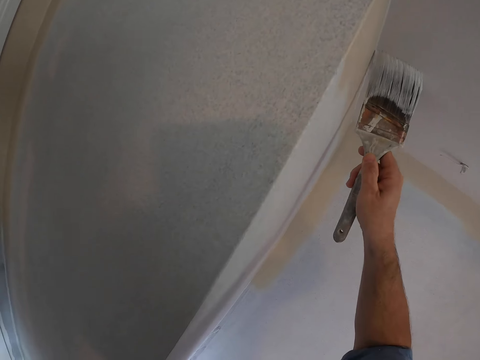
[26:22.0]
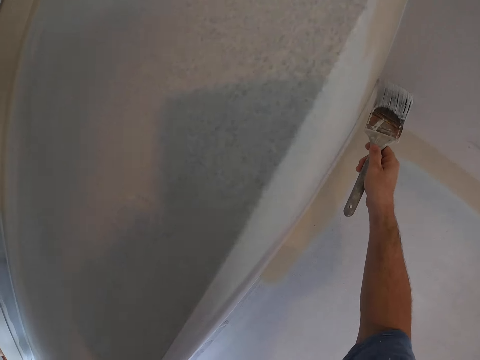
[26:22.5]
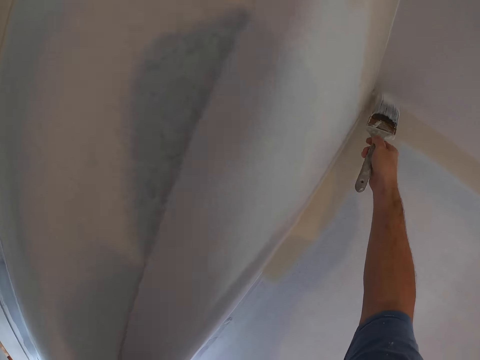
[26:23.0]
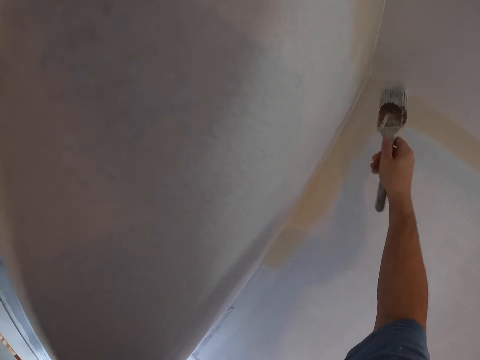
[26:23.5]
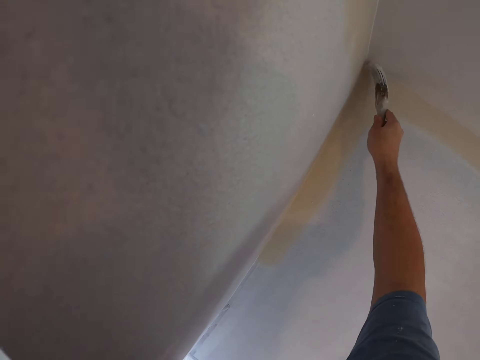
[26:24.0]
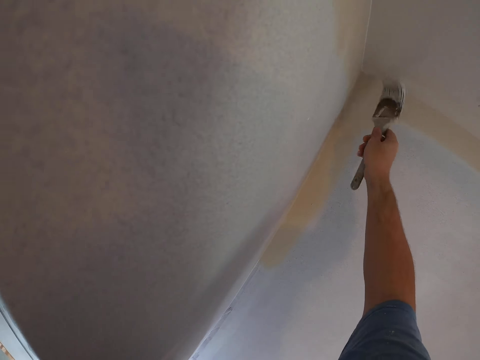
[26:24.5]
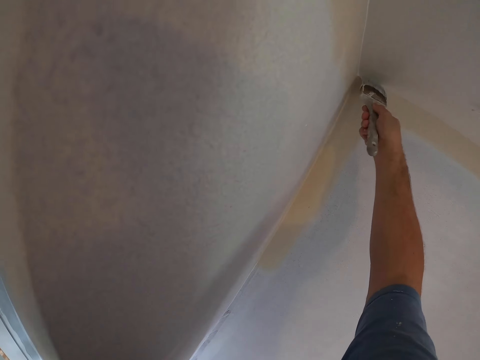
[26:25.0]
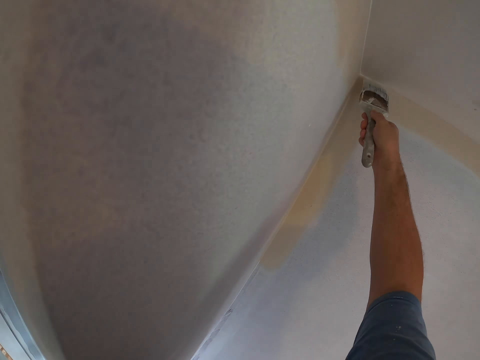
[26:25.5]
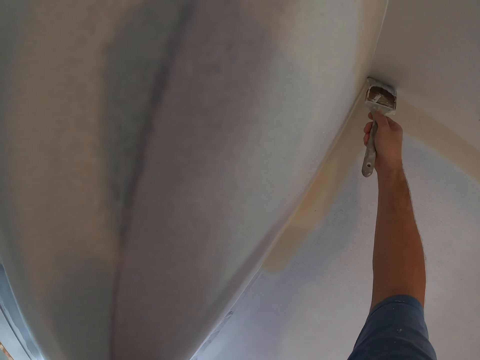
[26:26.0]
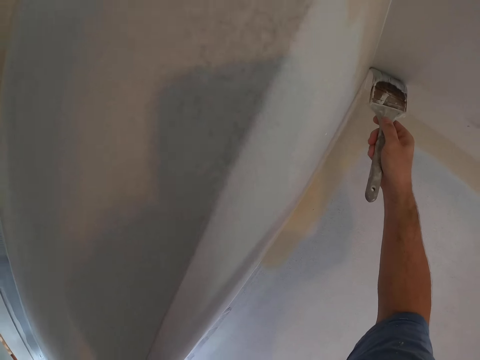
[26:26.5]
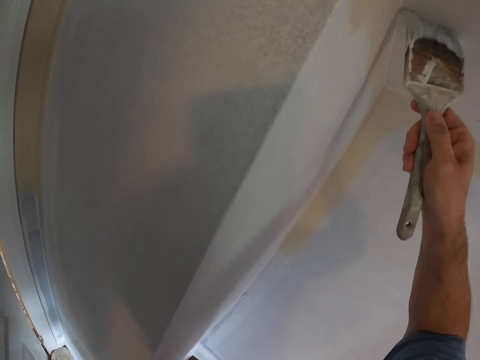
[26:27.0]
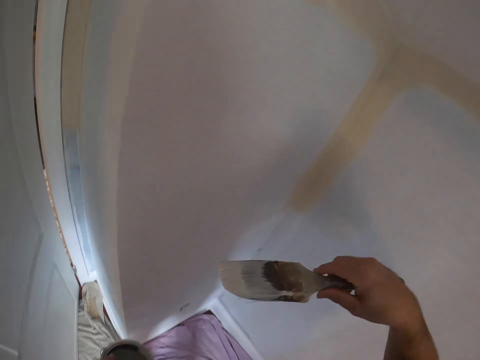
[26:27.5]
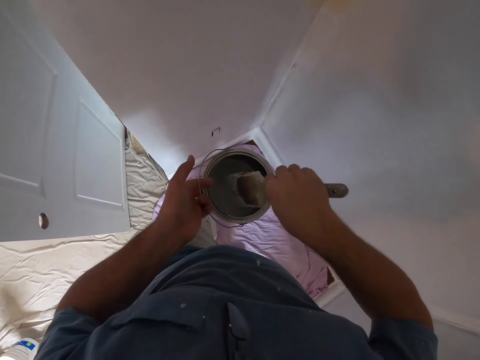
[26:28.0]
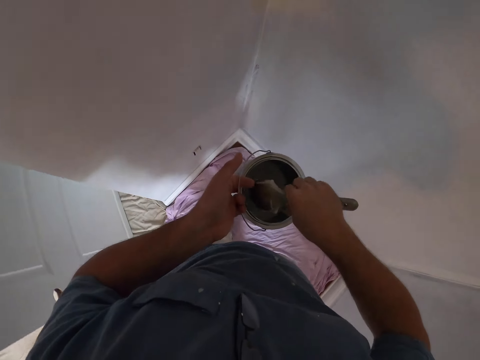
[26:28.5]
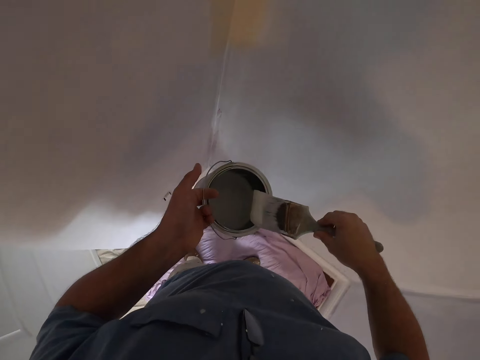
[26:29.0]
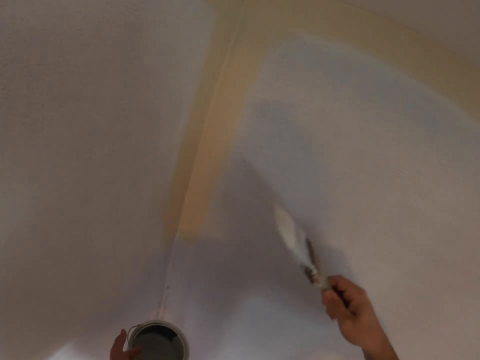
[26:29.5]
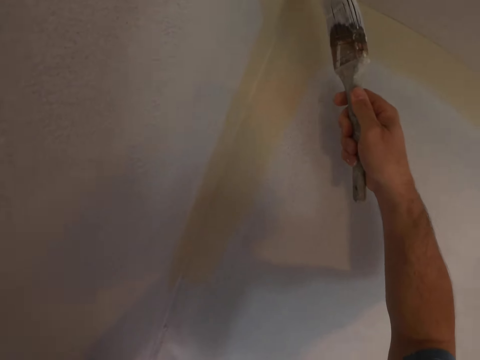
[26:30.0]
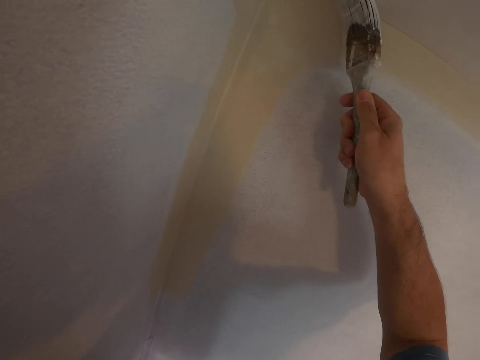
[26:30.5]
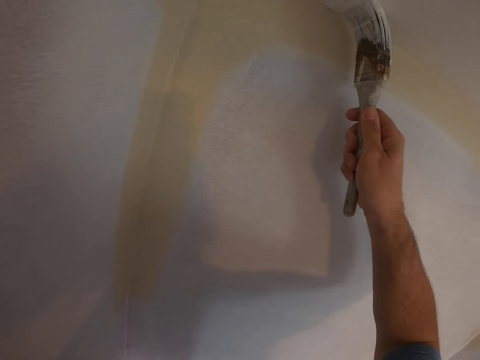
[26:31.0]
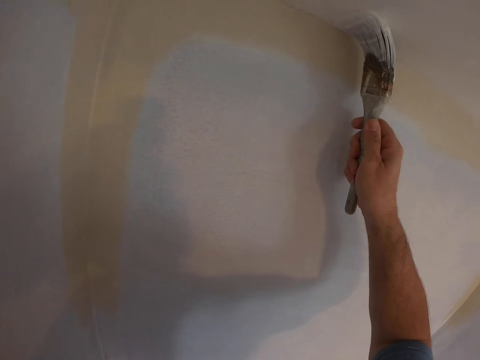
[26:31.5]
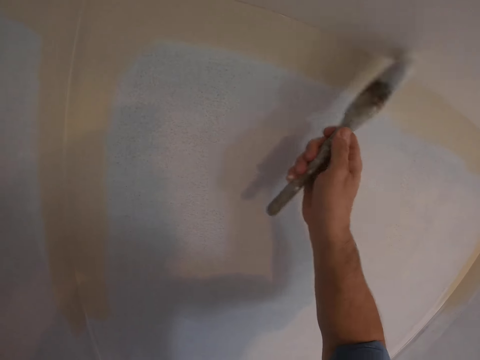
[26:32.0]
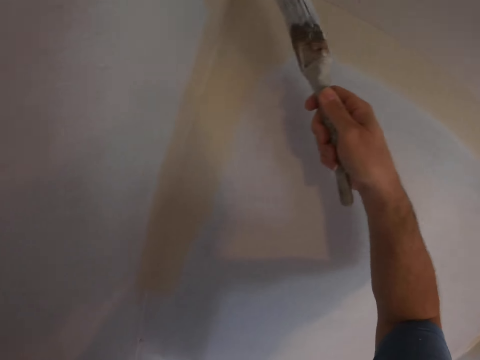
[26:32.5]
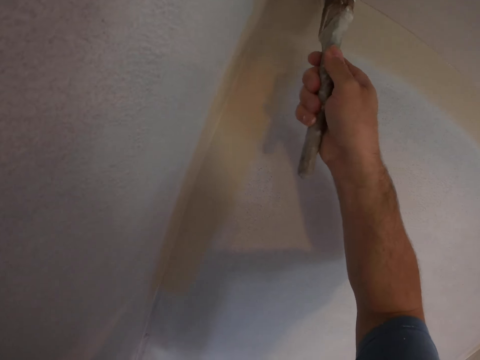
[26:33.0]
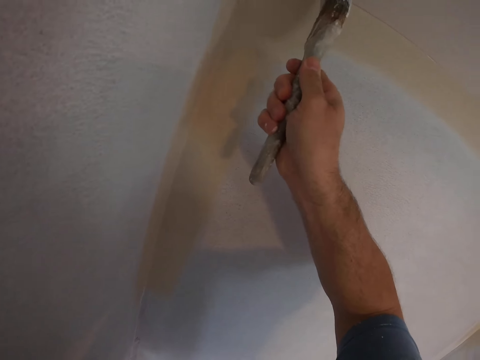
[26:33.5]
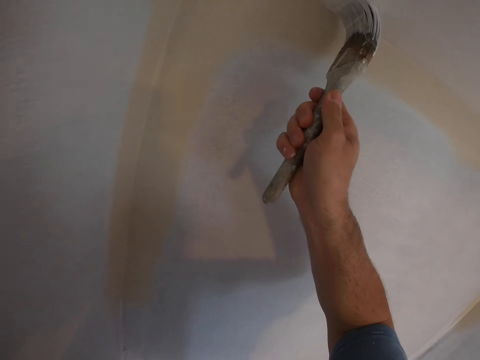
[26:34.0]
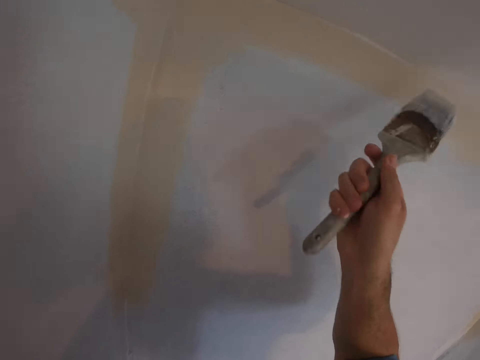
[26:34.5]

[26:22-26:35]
The camera wearer dips the brush in the paint. They rub the brush on the container. They paint the ceiling.

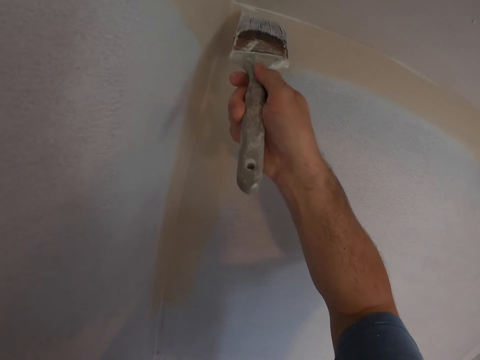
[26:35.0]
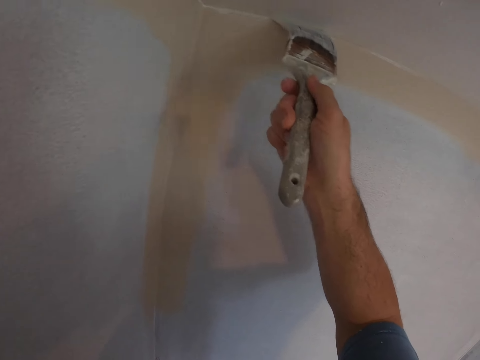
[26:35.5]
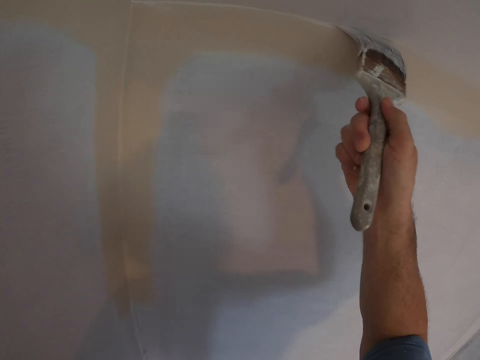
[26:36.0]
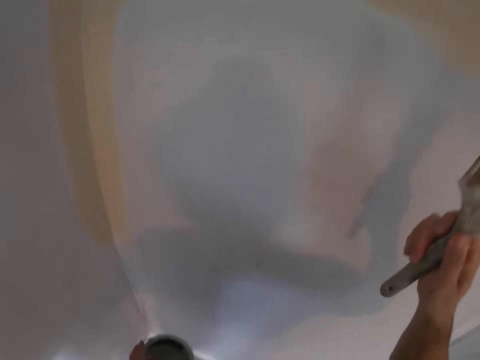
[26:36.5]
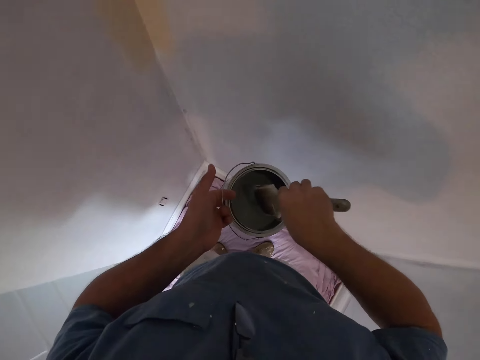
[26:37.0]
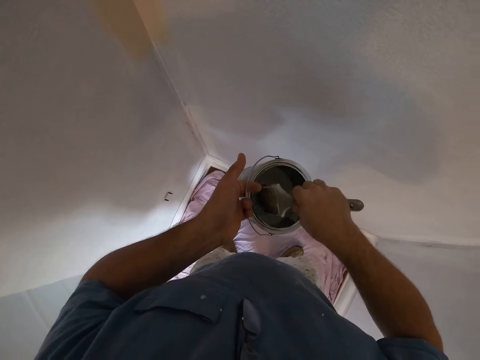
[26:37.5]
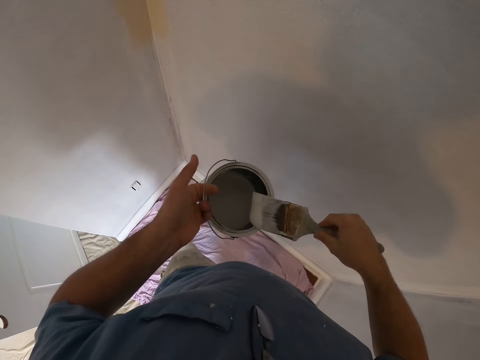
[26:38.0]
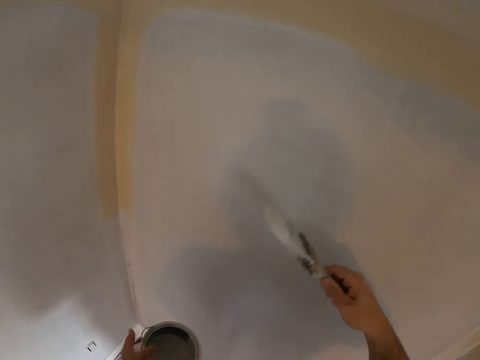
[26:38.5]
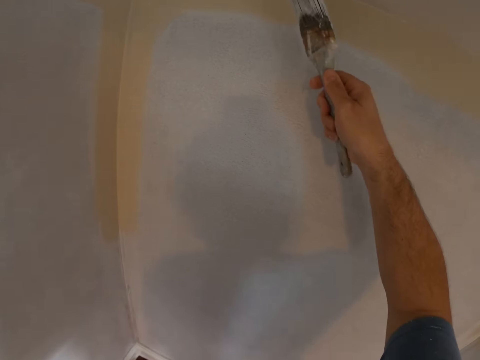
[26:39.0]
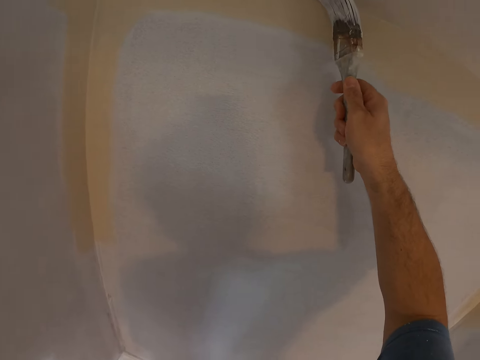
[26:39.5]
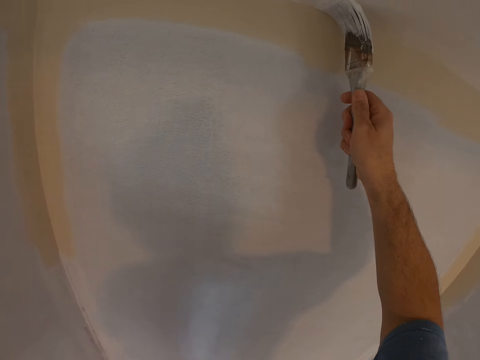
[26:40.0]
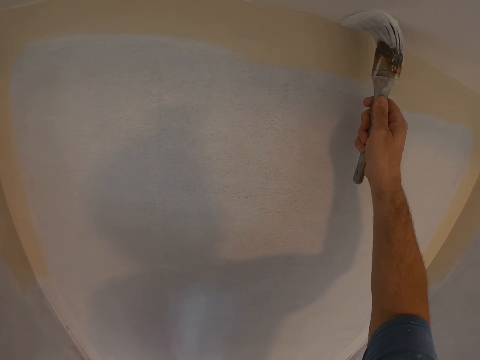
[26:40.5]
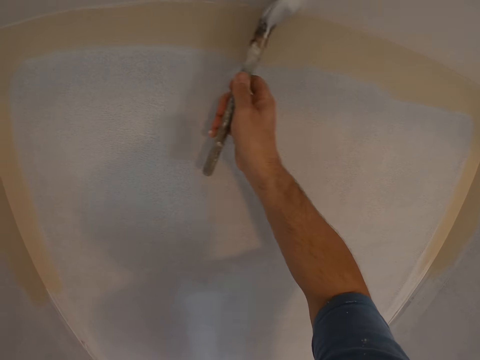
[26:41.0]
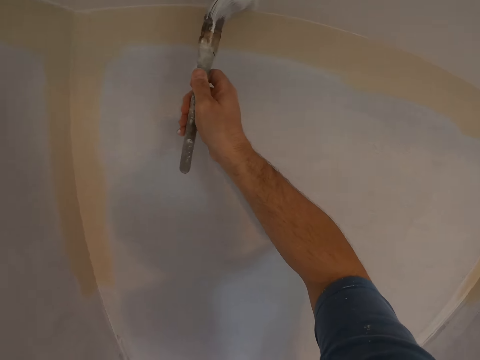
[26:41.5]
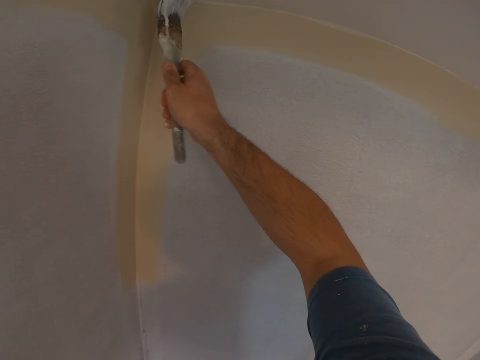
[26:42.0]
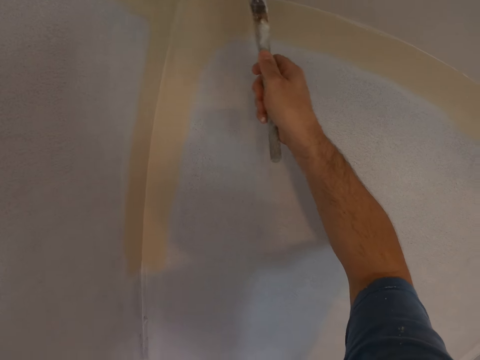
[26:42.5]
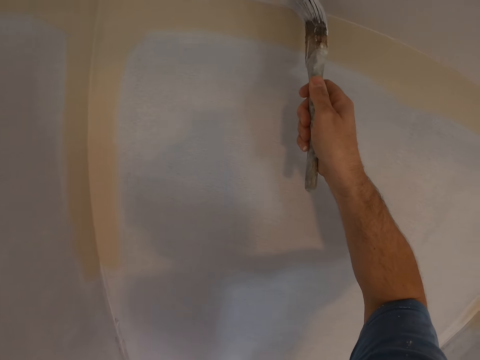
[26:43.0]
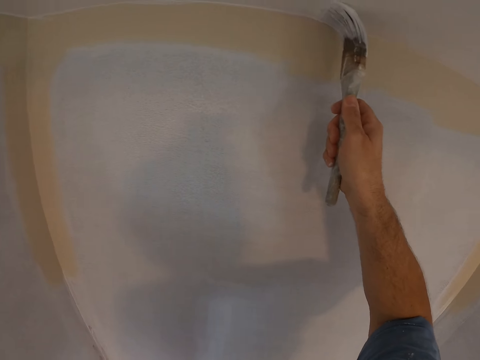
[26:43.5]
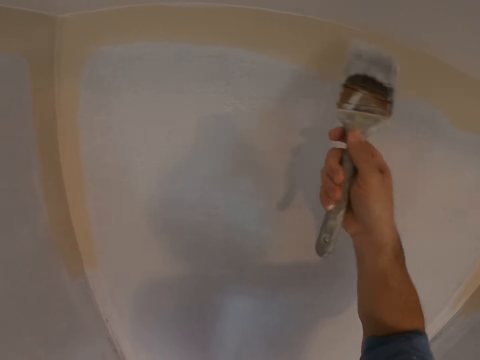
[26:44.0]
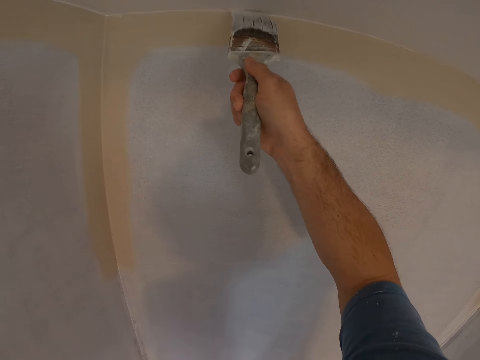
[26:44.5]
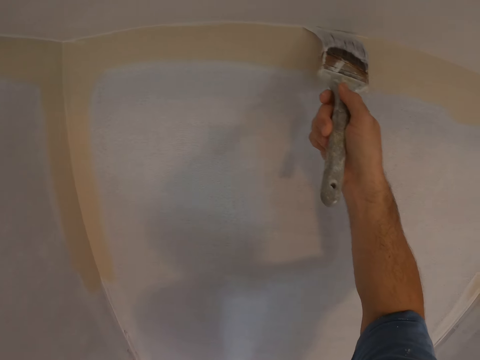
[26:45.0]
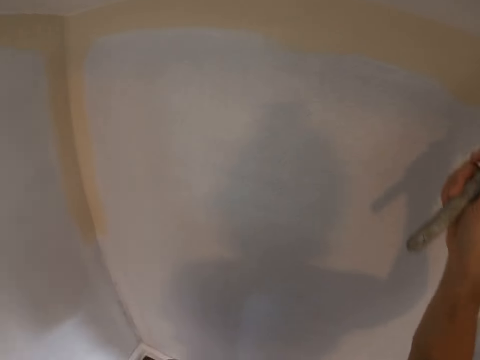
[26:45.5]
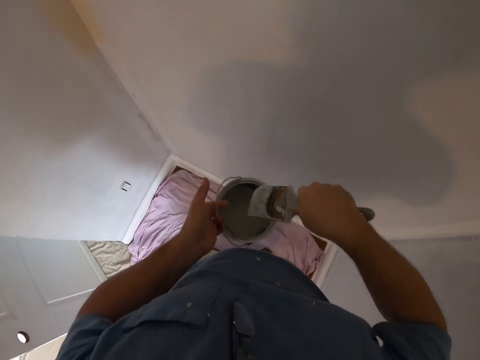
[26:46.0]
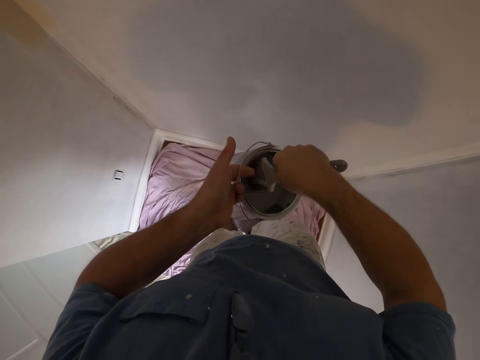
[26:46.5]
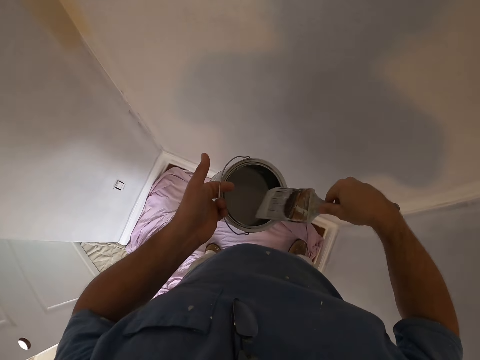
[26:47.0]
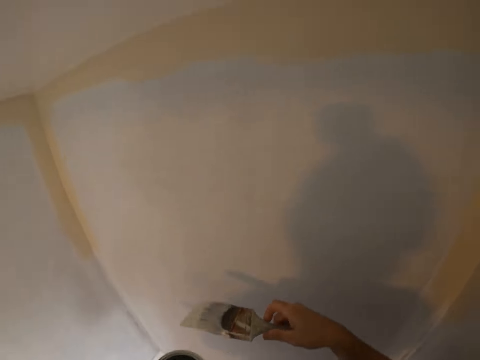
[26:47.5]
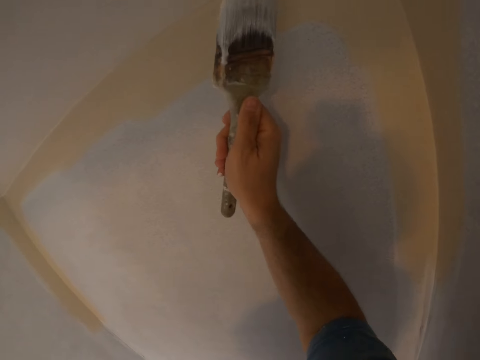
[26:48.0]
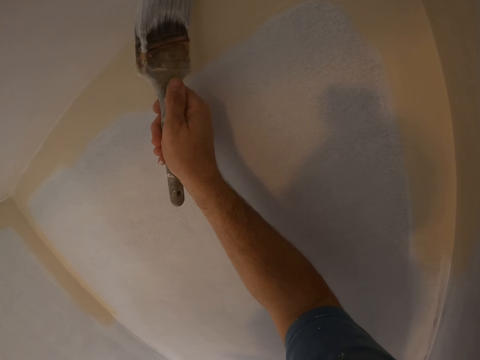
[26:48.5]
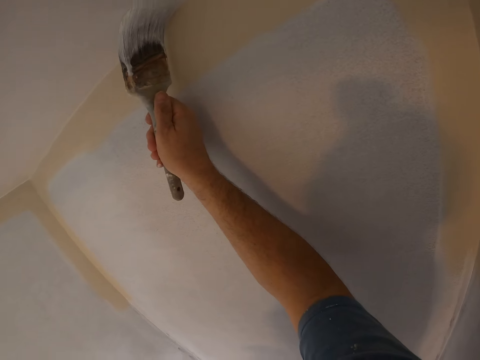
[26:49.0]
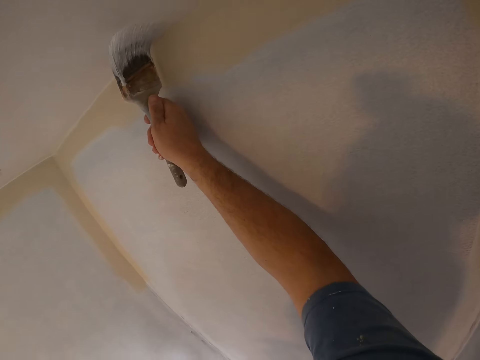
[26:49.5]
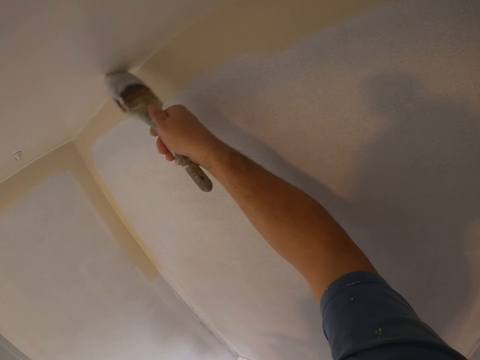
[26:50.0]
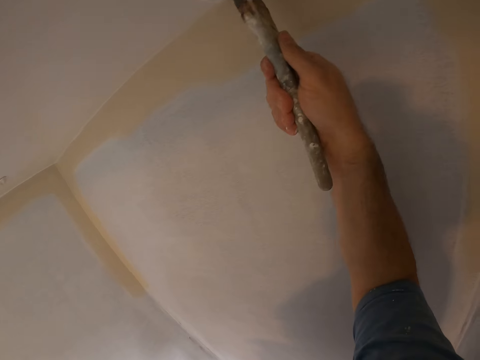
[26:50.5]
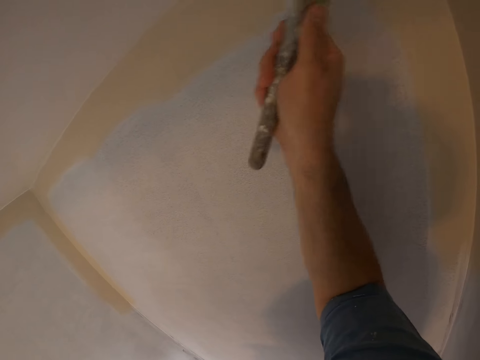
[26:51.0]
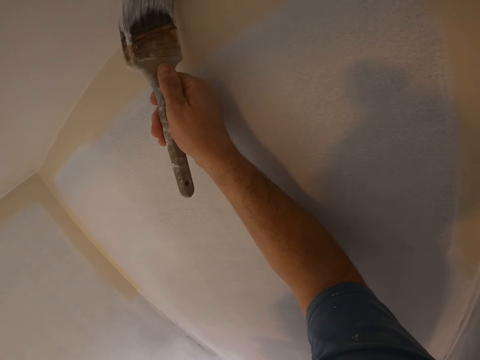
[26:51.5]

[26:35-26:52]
The camera wearer dips the brush in the paint. They rub the brush on the container. They paint the ceiling. They dip the brush in the paint. They rub the brush on the container. They paint the ceiling.
